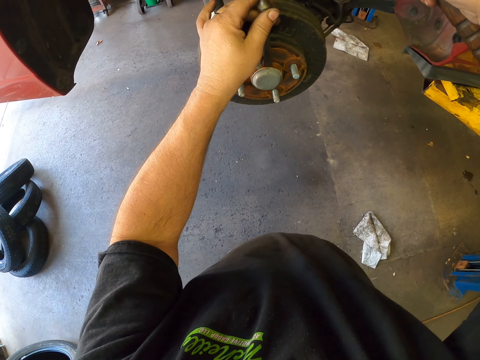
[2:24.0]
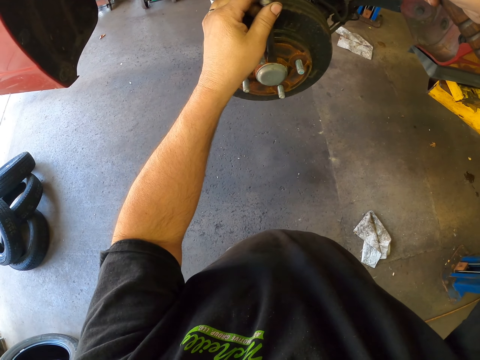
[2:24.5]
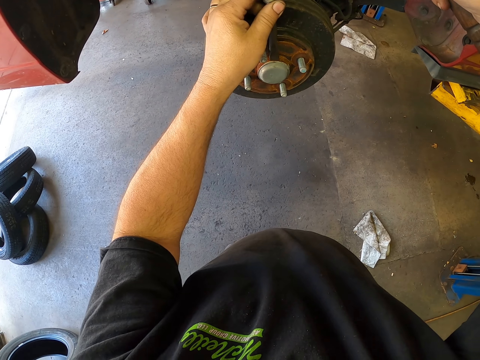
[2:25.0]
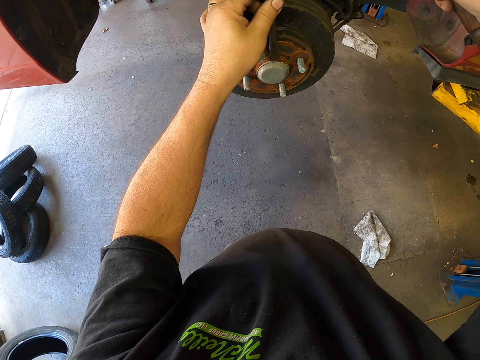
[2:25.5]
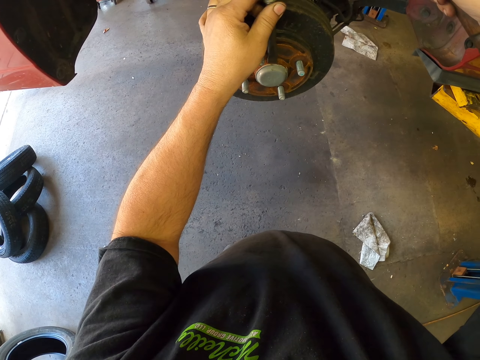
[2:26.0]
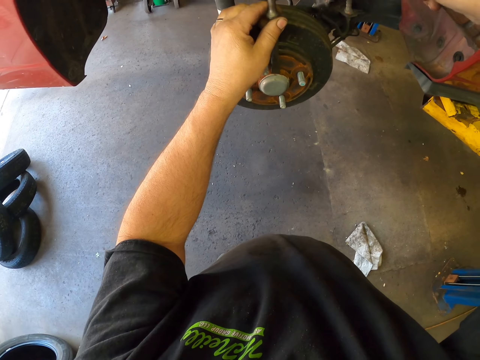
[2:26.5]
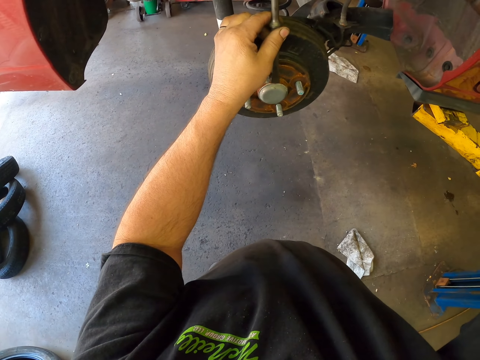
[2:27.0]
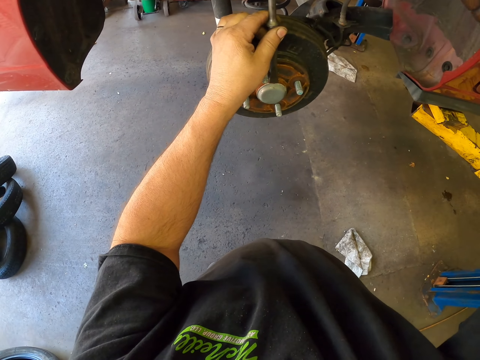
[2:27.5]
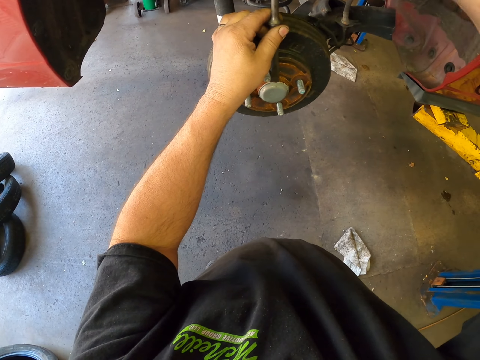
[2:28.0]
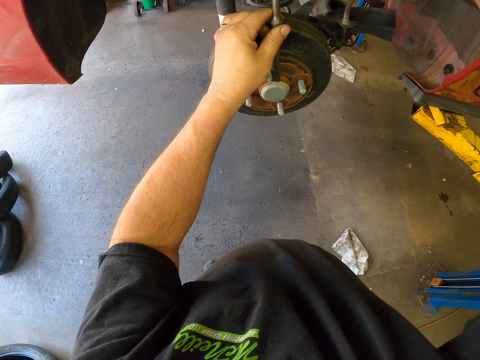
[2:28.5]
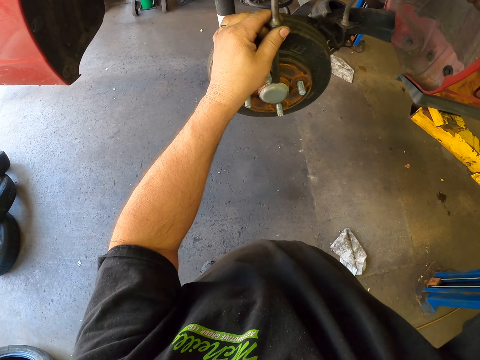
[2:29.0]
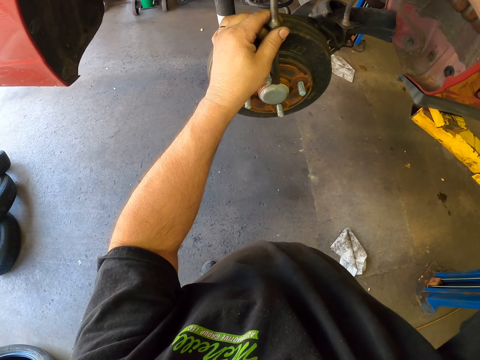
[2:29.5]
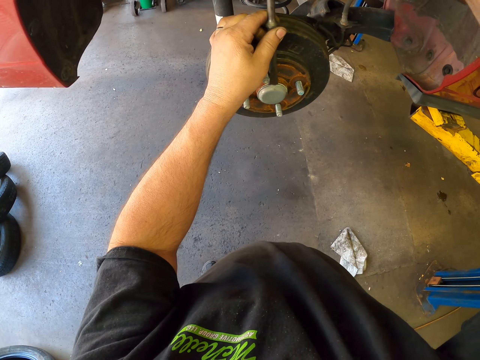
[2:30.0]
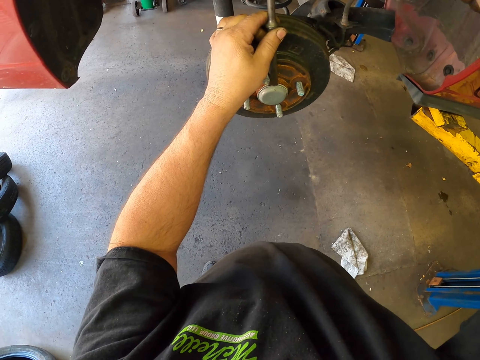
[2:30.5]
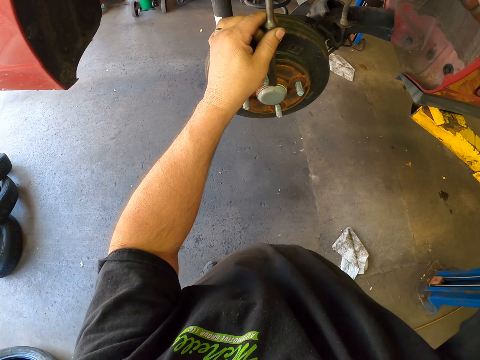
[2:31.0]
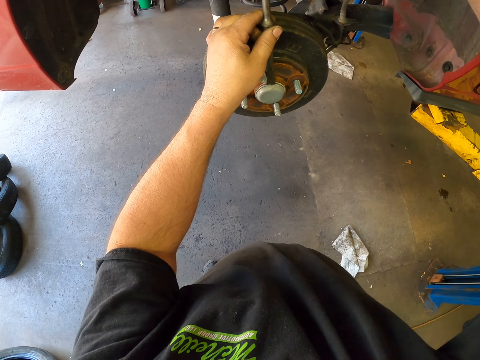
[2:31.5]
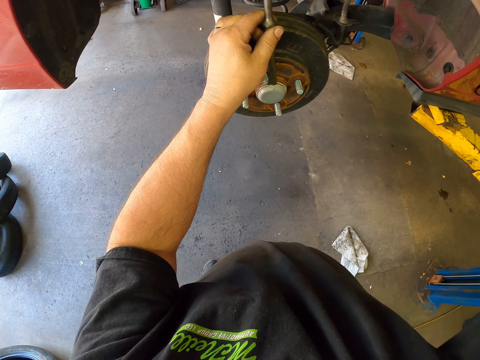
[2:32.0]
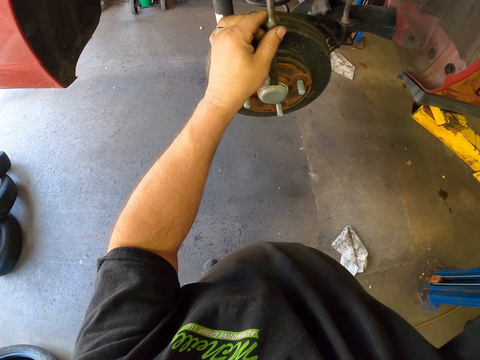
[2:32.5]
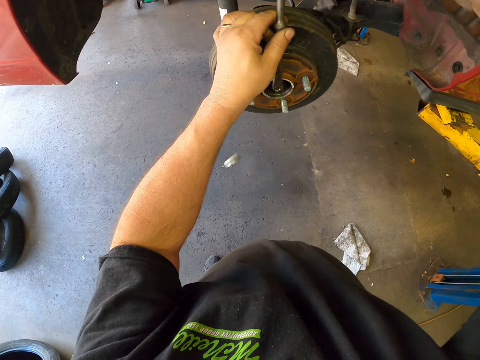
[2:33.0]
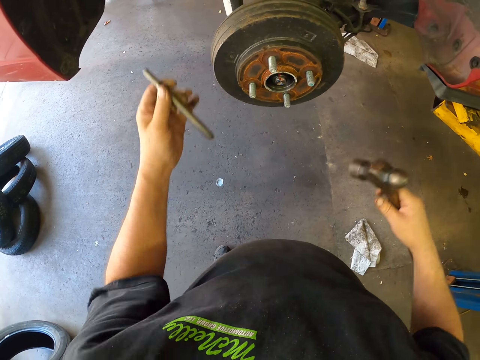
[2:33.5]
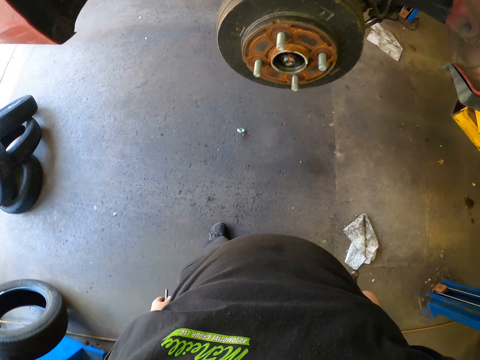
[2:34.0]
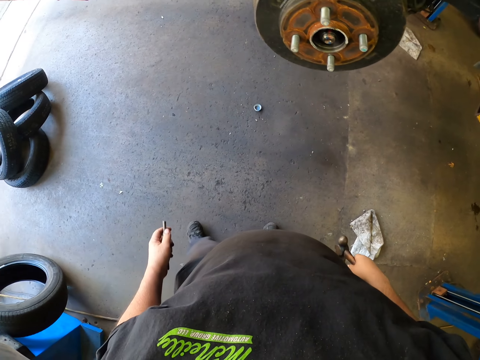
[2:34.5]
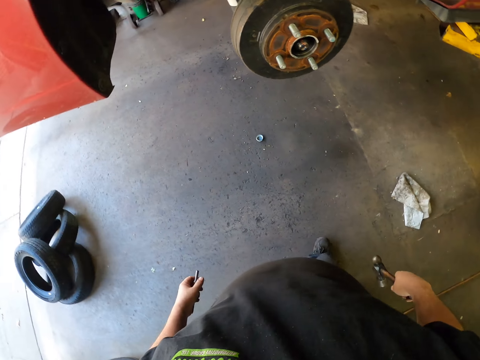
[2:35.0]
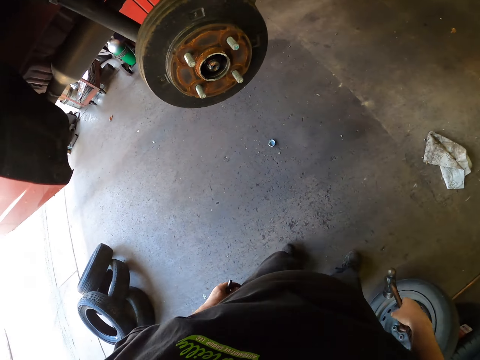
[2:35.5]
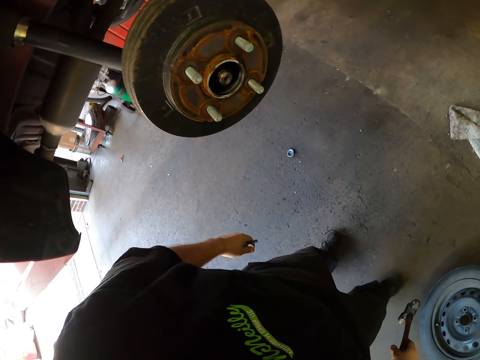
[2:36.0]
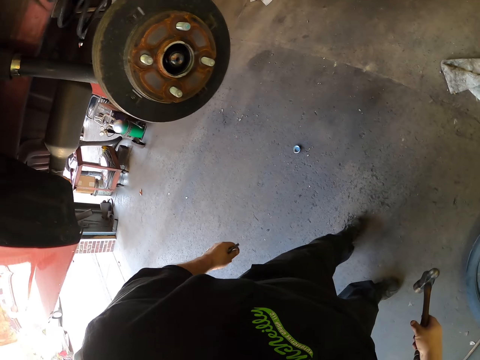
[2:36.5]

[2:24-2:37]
The camera wearer puts the chisel on the grease cap. They repair the wheel. They hit the chisel. They drop the grease cap.

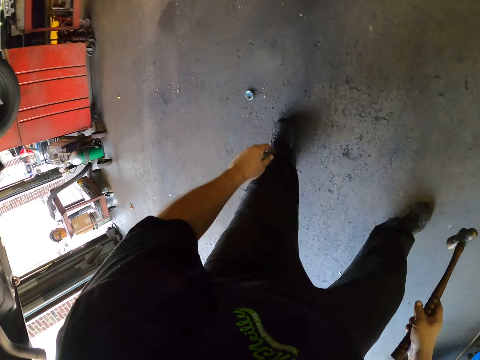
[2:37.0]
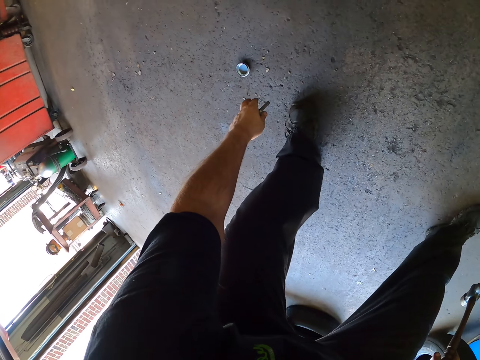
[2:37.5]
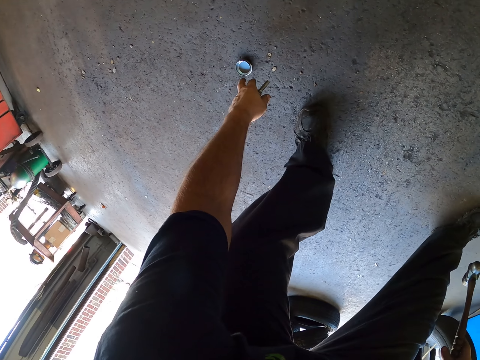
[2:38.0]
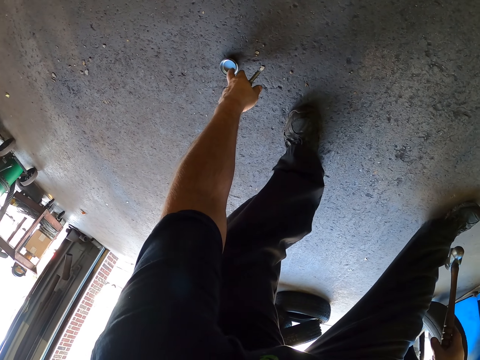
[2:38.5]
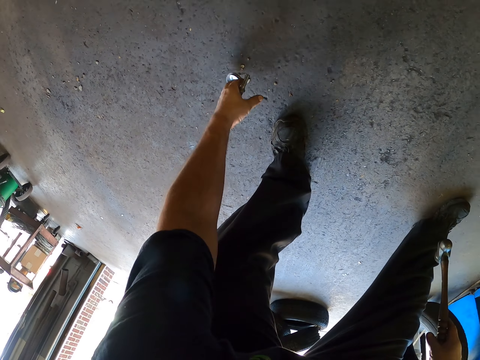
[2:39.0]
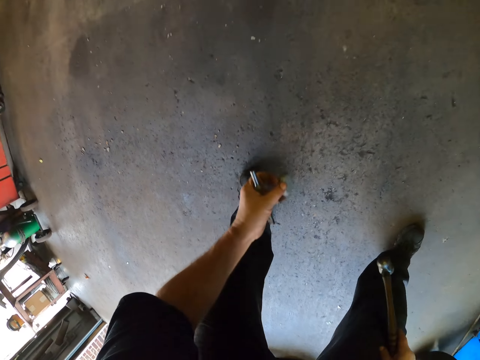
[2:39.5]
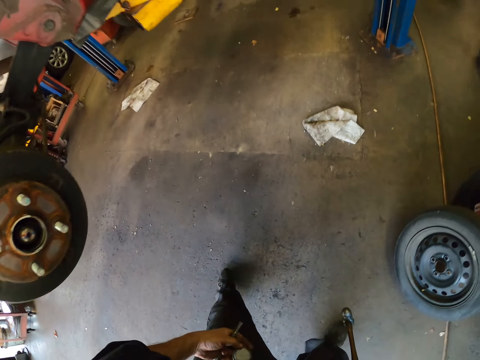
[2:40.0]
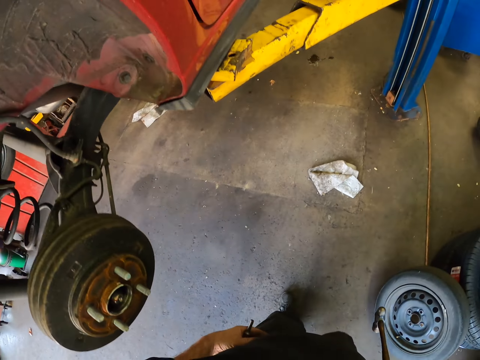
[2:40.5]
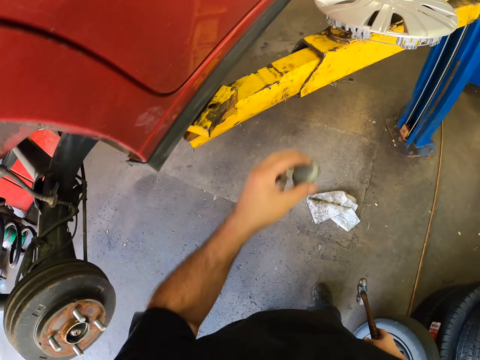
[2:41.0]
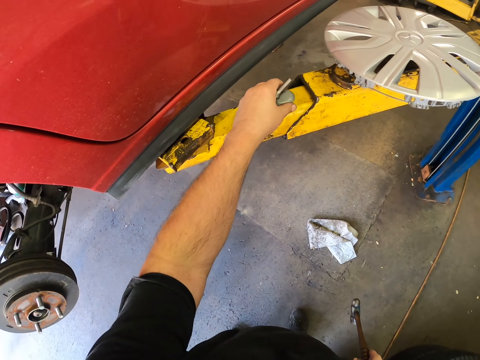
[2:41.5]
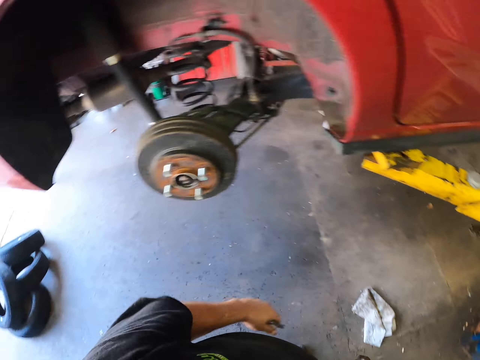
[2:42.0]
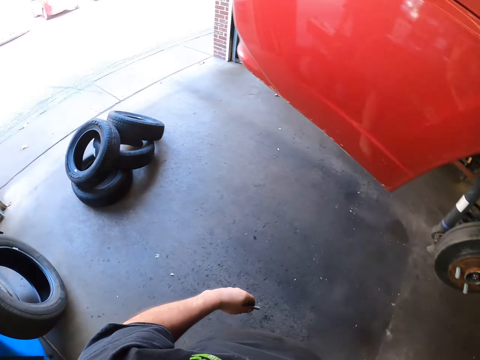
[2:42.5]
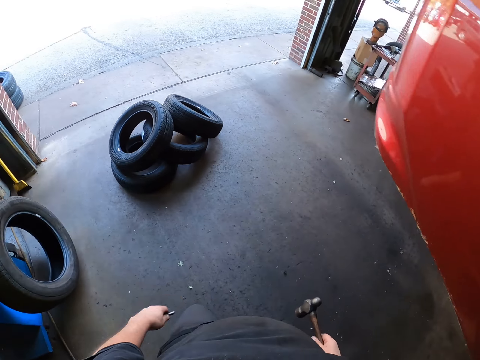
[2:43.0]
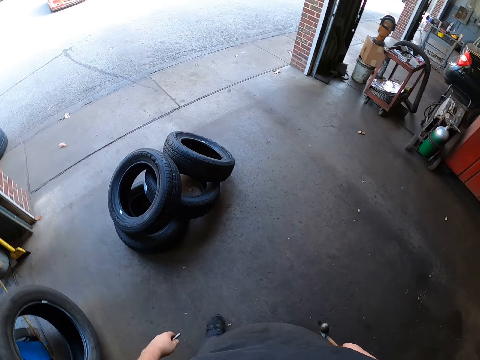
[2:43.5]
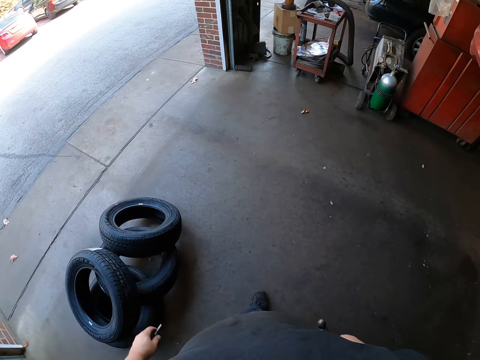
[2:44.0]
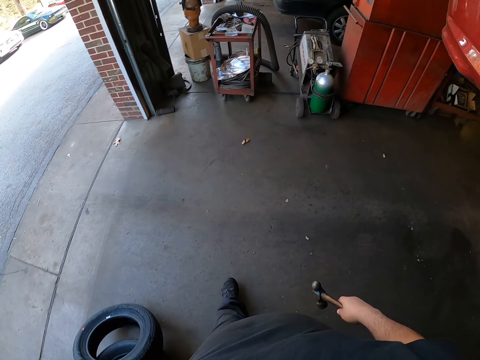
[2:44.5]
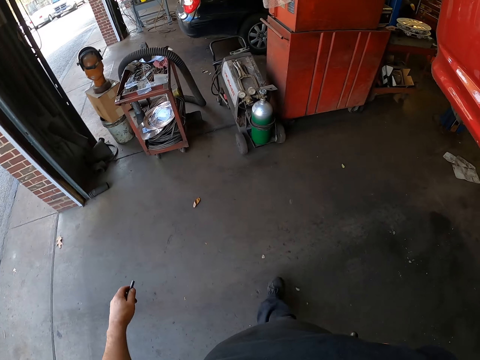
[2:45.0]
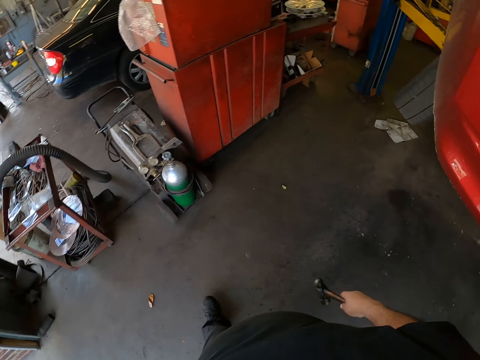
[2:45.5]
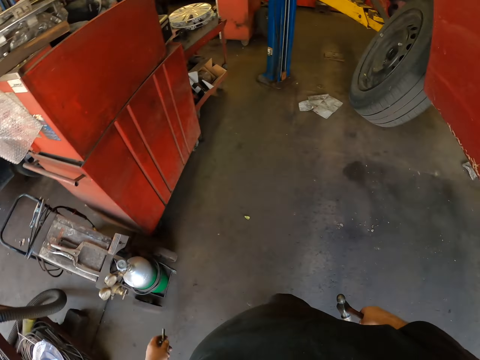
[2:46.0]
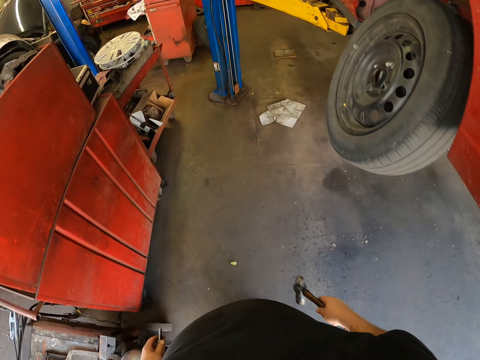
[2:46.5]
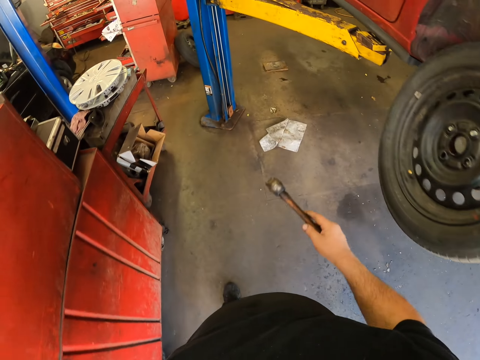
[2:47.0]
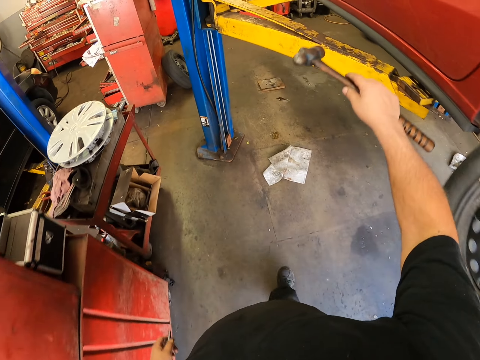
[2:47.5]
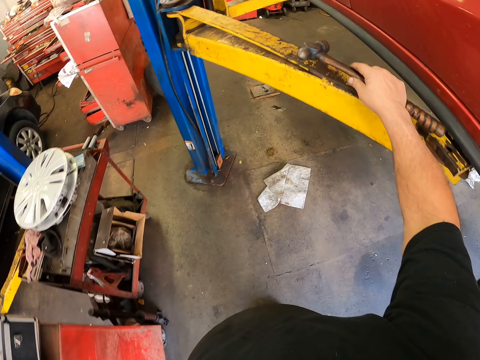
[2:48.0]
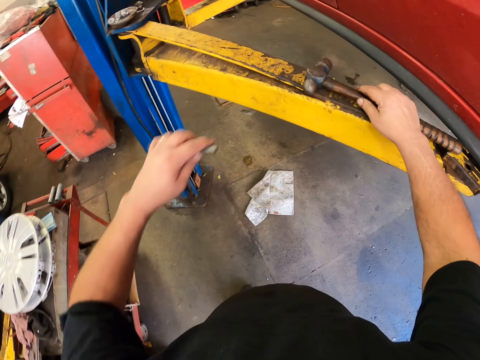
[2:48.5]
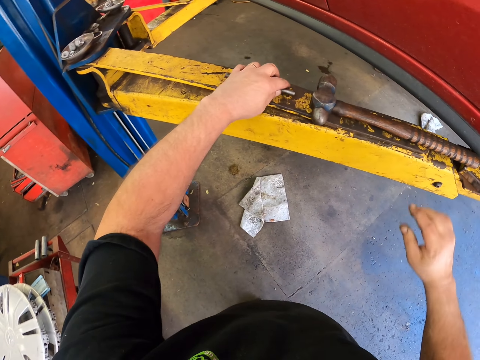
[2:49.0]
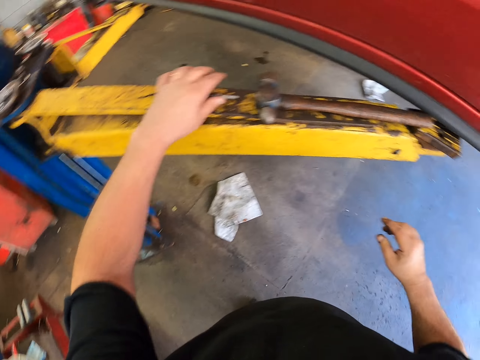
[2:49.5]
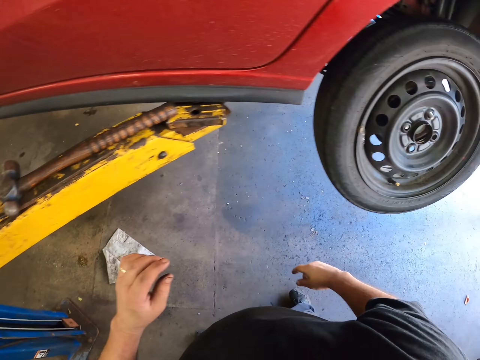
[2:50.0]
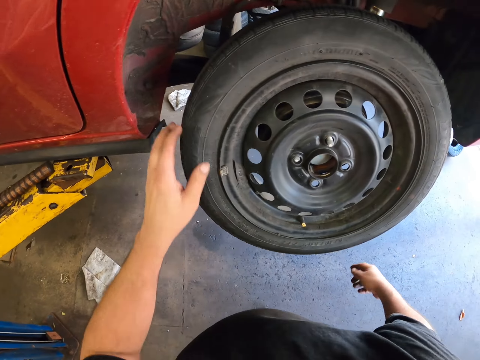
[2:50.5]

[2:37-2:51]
The camera wearer picks up the grease cap. They put the grease cap on the metal stand. They move around the vehicle. They hold the hammer. They put the hammer on the metal stand. They put the chisel on the metal stand.
